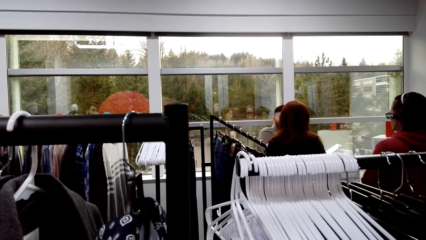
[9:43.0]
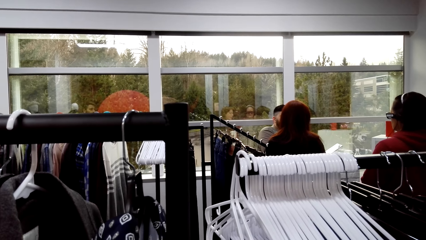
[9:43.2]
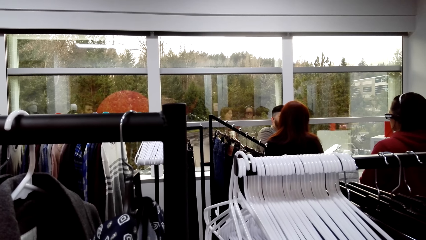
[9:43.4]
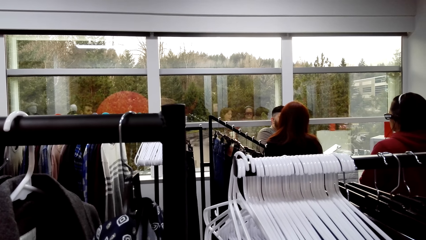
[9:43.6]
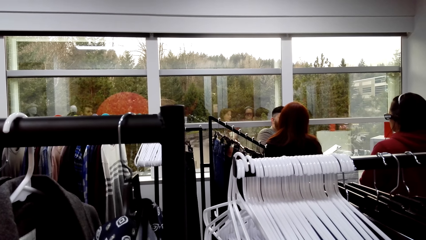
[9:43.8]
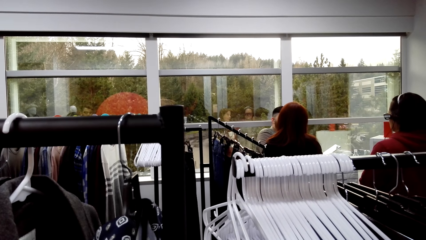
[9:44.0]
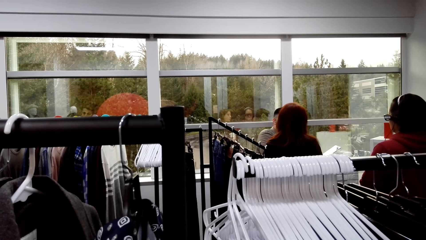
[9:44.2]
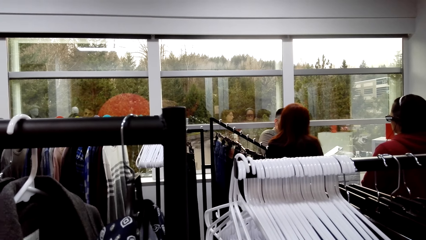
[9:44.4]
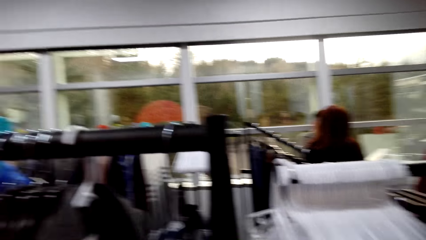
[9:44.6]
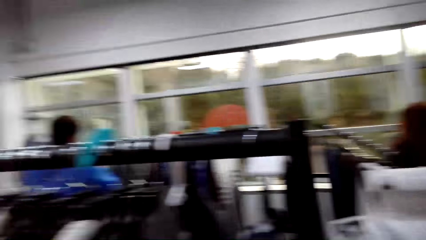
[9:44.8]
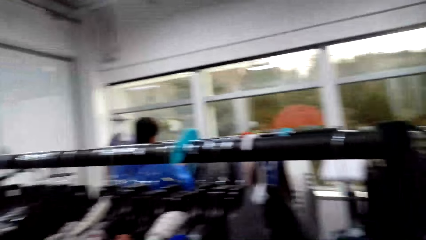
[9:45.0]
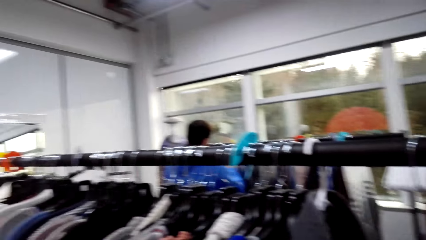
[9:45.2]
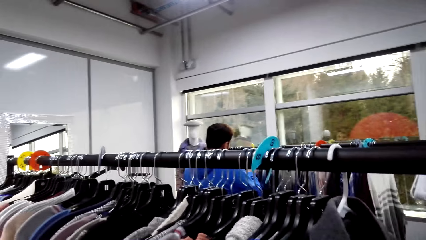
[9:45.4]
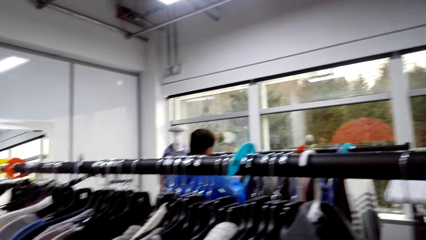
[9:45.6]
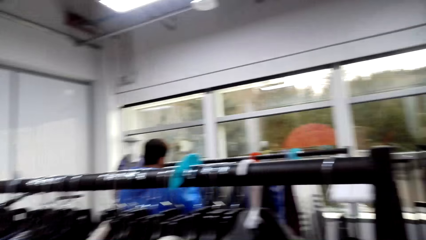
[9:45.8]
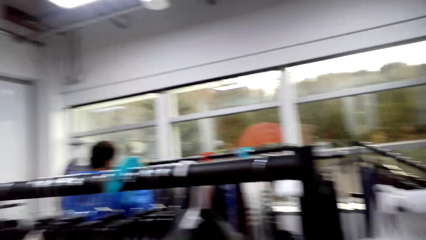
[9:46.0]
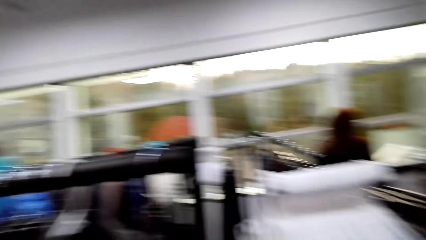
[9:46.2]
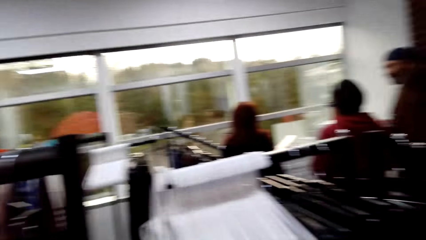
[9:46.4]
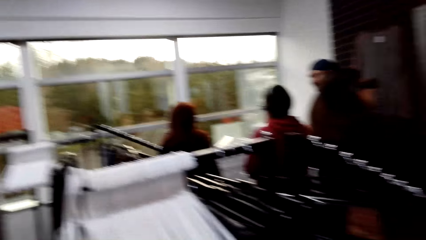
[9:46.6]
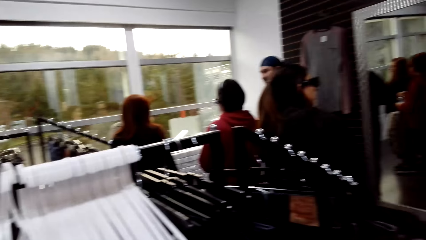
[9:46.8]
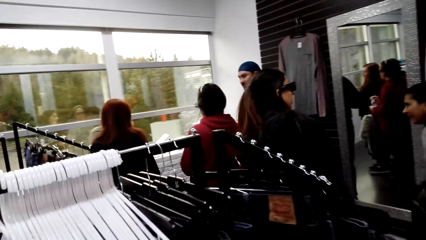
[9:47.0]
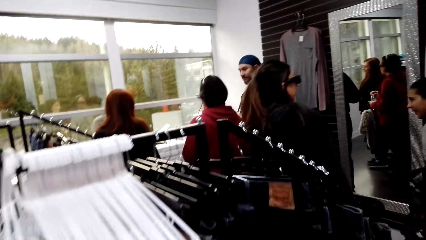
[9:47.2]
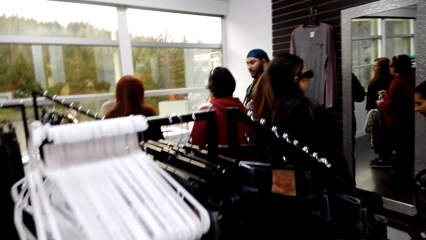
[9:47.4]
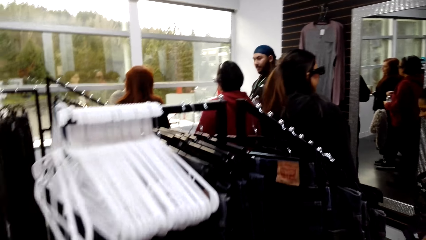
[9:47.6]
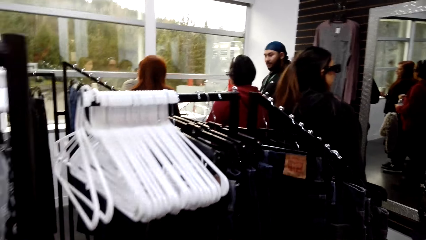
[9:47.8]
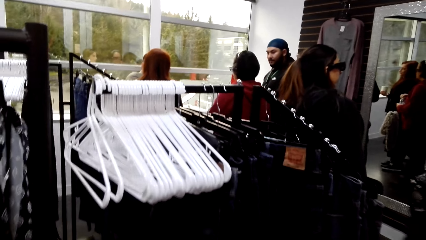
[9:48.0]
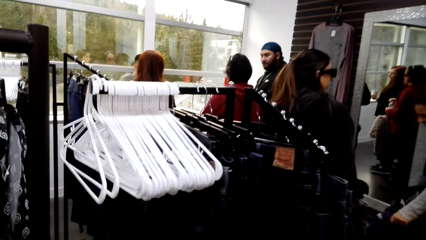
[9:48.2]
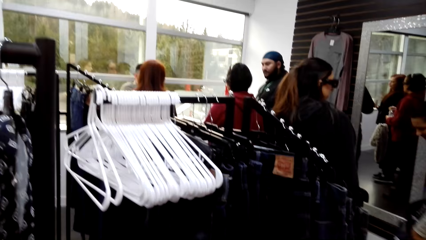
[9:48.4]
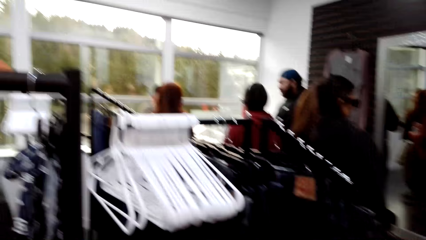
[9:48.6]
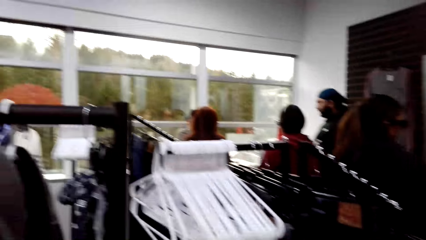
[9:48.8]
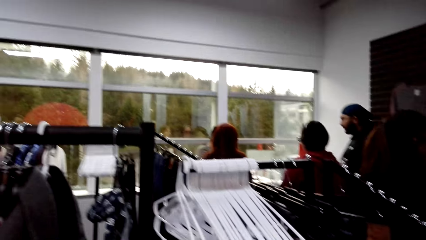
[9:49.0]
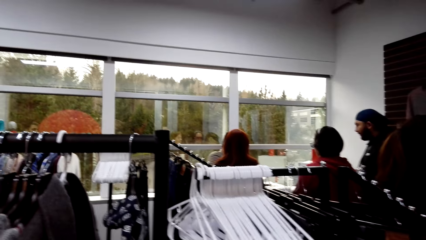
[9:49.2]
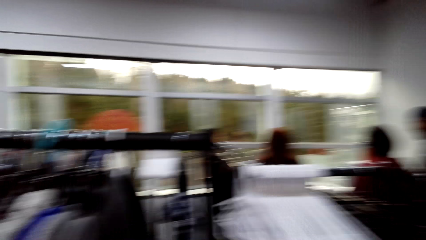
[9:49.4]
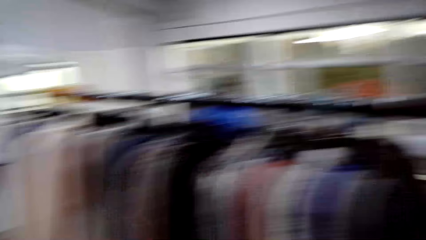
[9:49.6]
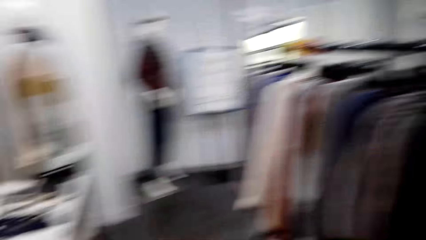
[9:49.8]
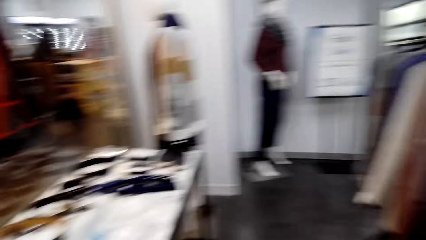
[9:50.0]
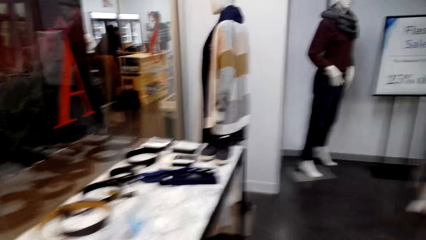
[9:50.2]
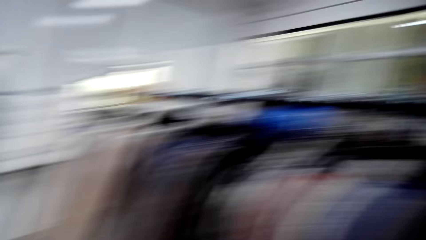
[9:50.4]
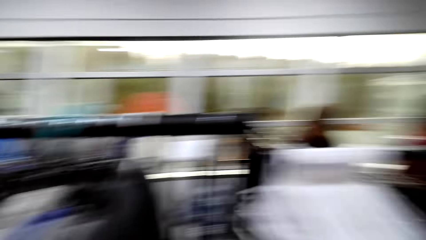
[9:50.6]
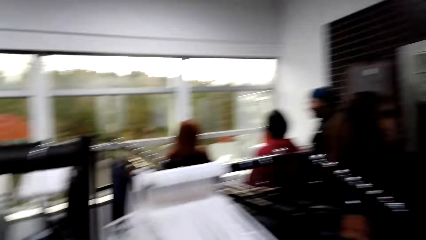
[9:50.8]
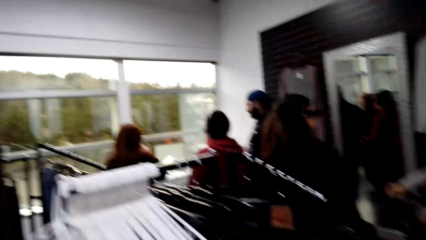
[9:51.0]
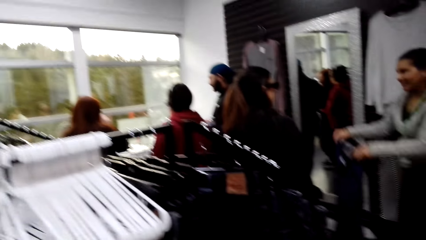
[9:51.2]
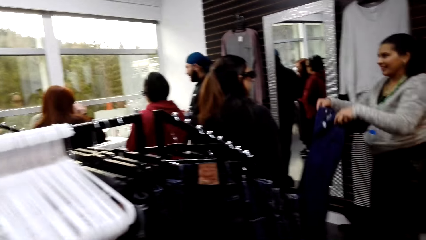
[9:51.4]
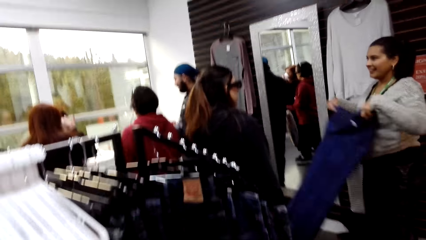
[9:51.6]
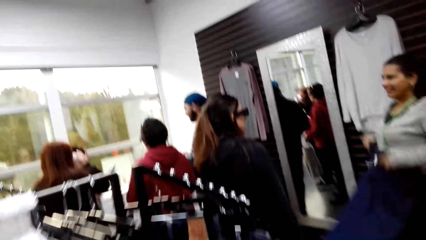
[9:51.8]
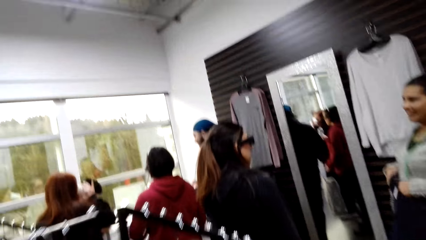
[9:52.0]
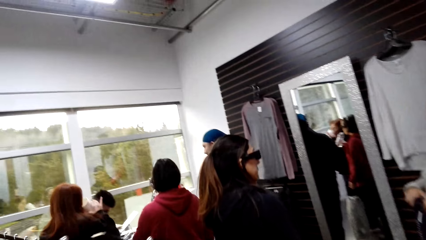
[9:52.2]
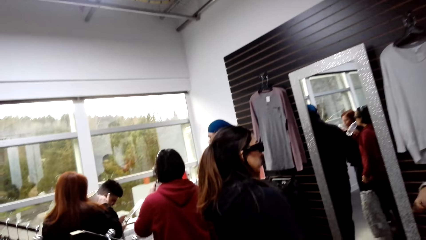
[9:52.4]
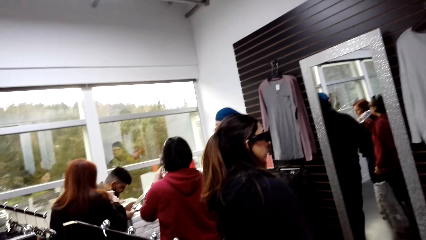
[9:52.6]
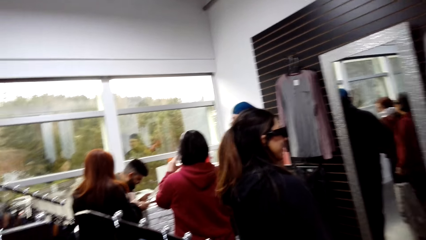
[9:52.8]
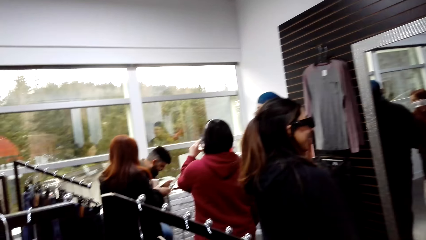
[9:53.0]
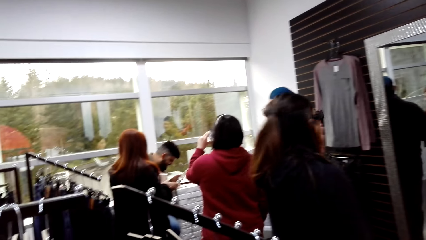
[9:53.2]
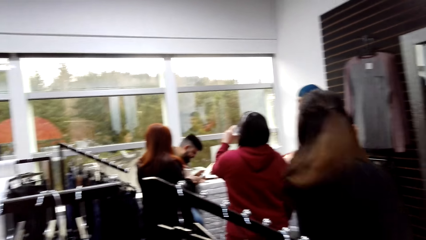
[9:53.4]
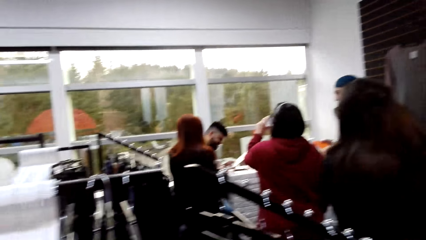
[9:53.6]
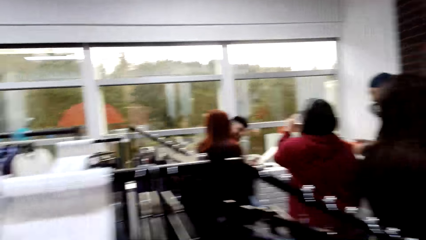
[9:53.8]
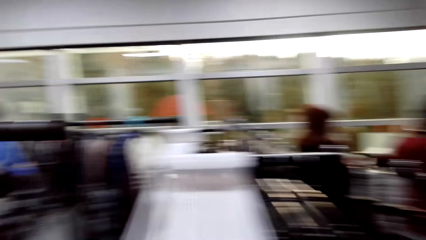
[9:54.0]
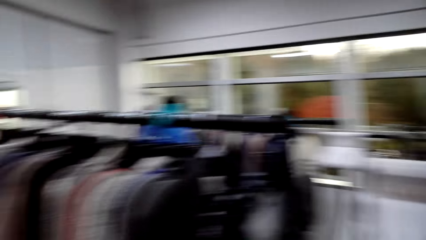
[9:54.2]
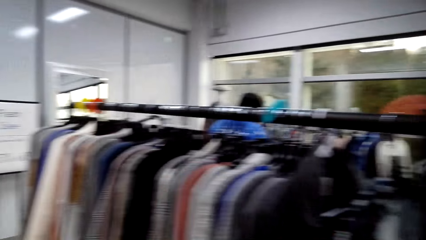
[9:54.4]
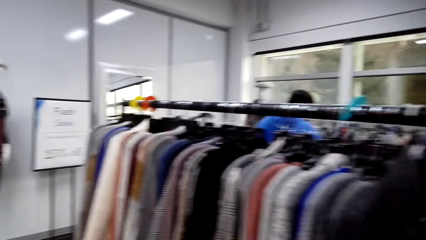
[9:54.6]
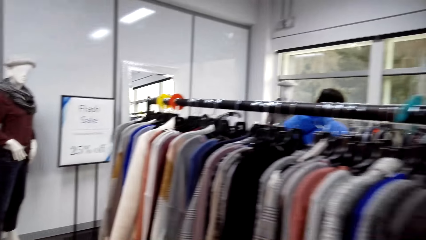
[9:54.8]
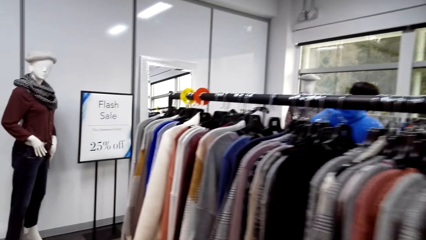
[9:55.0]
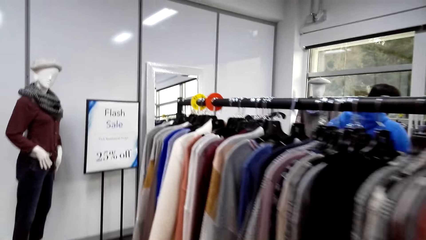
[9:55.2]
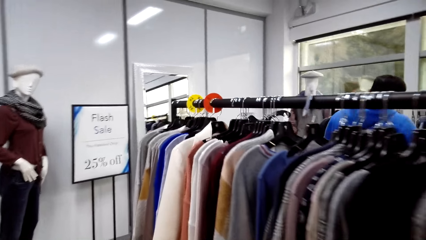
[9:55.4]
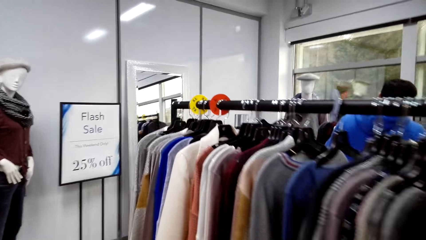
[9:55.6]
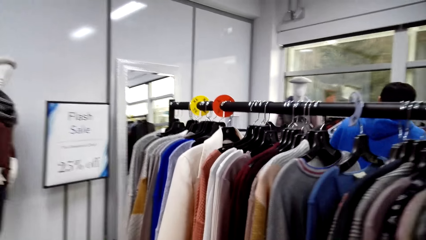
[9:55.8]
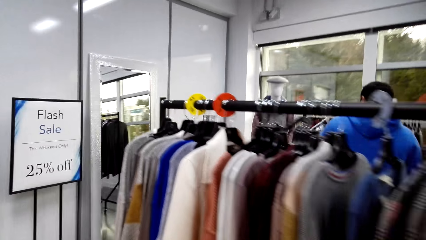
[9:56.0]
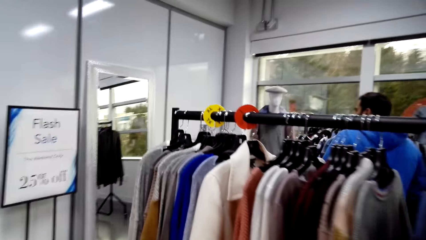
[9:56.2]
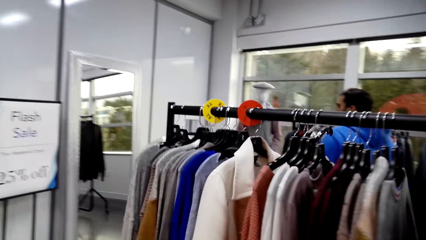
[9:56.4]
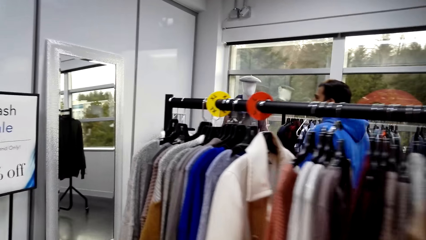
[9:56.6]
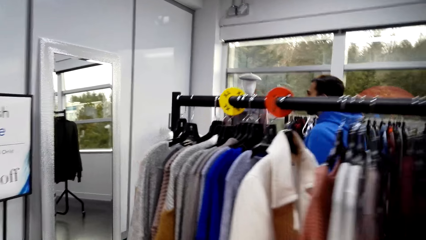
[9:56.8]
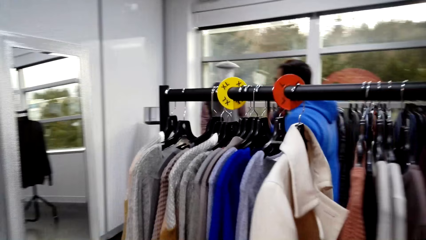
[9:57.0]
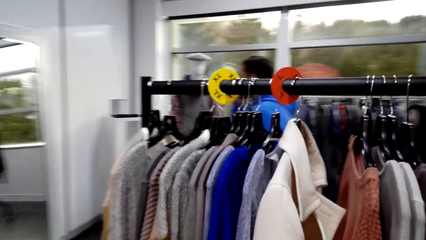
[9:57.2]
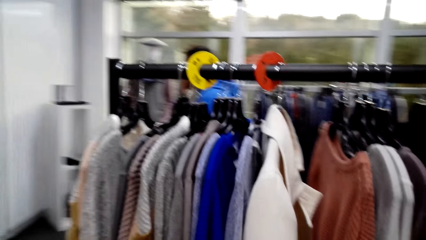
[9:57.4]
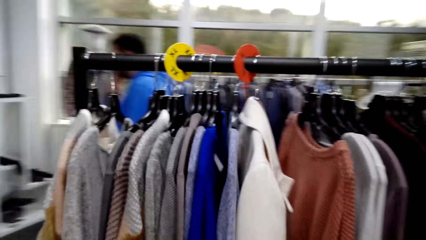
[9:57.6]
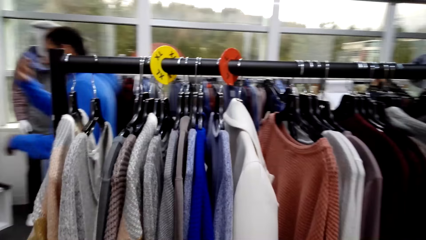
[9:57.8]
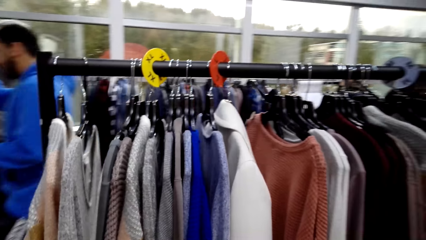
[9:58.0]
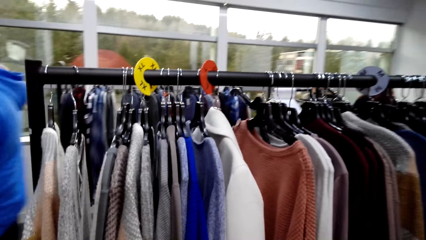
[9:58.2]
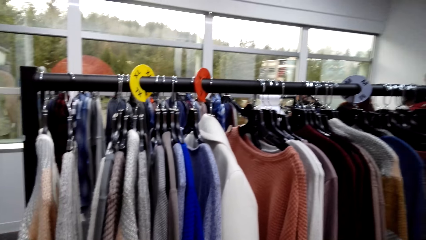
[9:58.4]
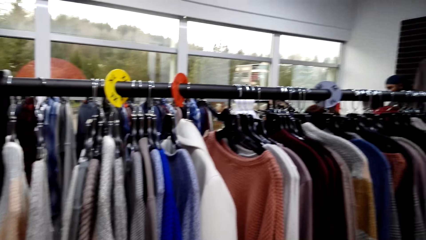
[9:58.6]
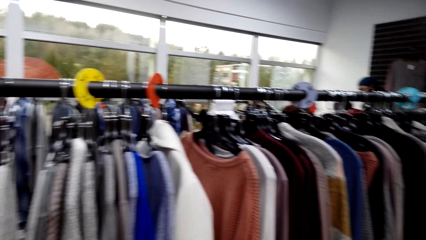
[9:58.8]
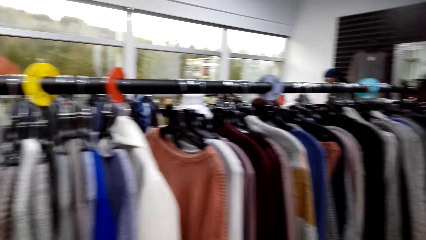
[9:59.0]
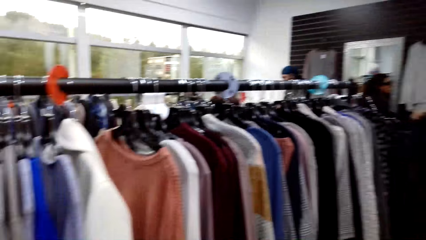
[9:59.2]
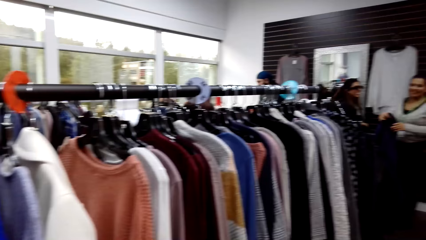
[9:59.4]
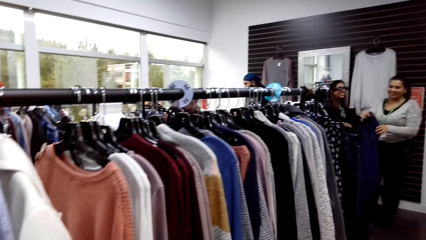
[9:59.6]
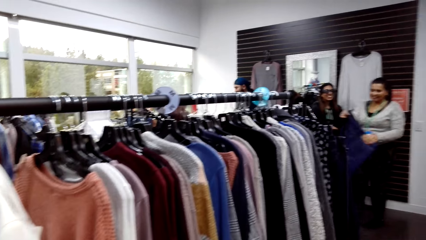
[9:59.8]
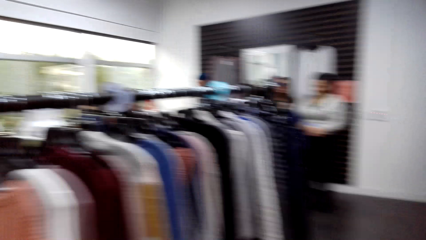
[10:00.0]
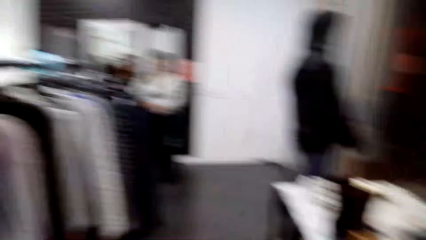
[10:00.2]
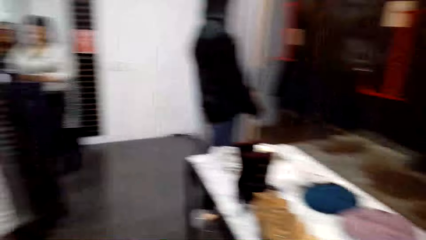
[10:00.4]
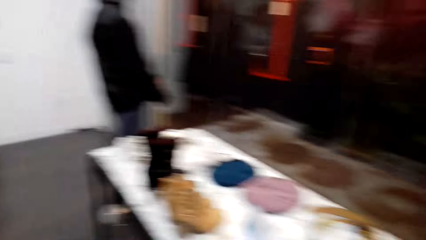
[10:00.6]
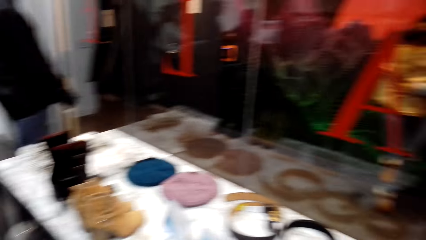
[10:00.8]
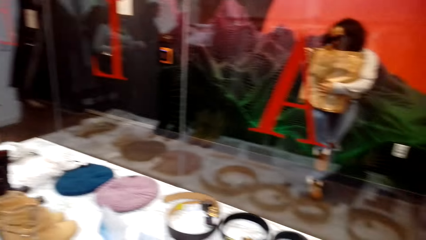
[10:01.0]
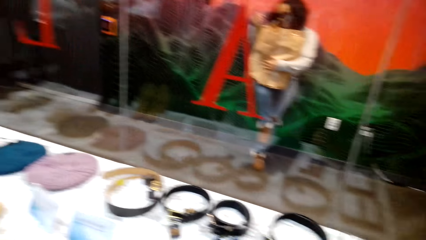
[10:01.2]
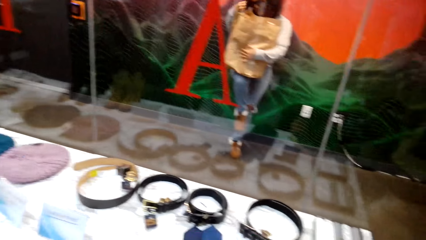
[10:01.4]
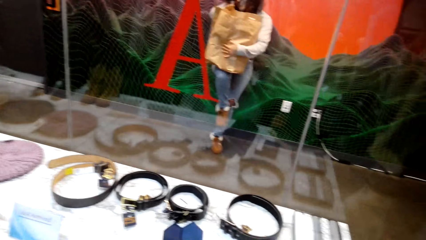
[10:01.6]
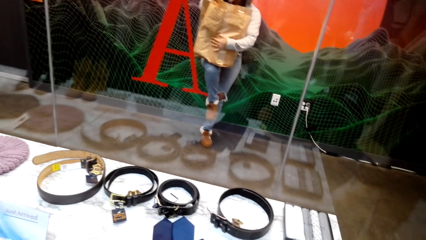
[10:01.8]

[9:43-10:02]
The camera wearer looks around the clothes store. They walk around the clothes store. A man stands beside the clothing line. The camera wearer looks around.
